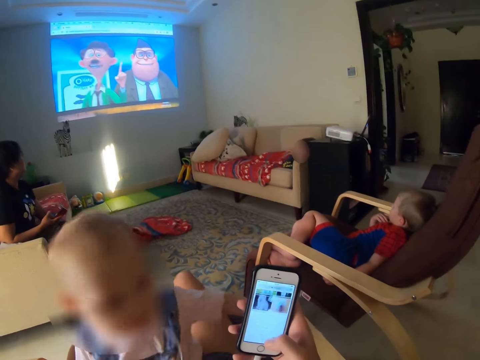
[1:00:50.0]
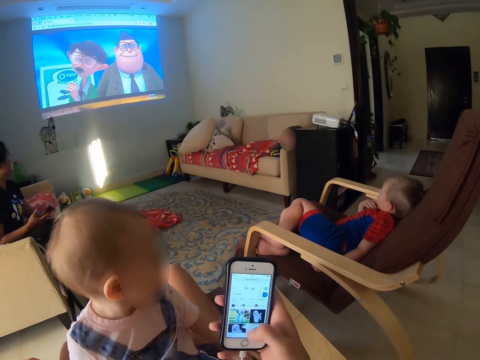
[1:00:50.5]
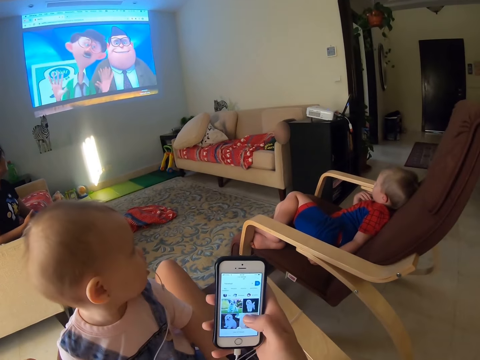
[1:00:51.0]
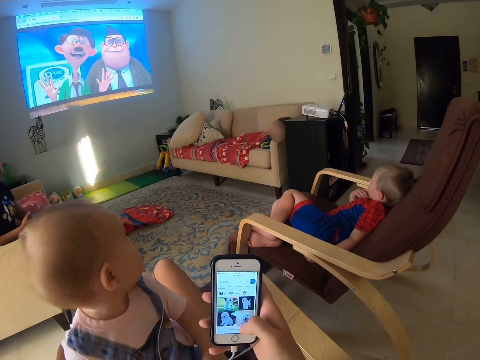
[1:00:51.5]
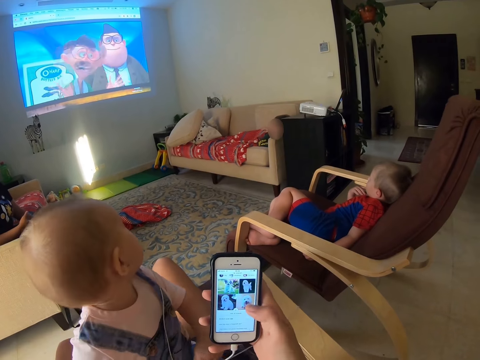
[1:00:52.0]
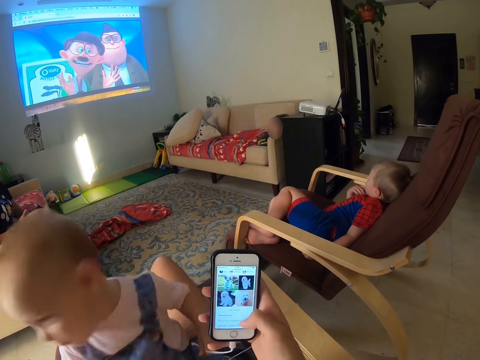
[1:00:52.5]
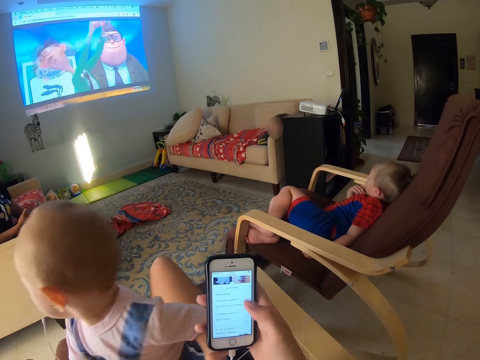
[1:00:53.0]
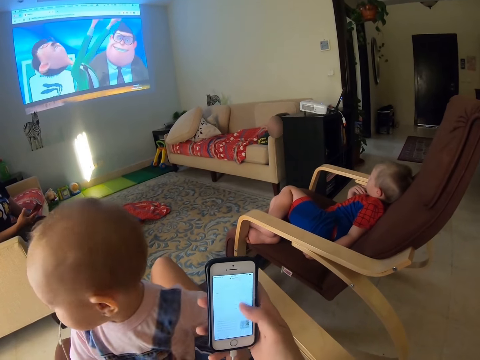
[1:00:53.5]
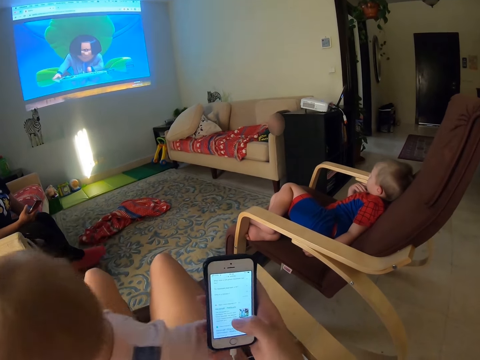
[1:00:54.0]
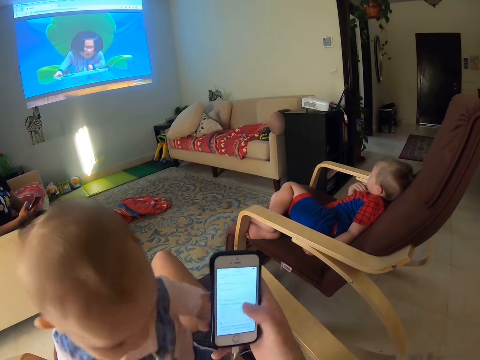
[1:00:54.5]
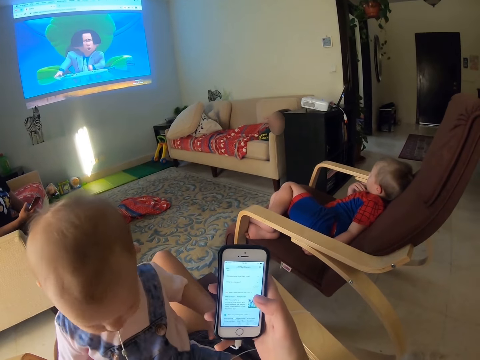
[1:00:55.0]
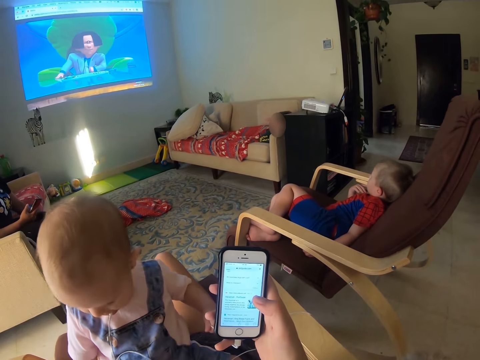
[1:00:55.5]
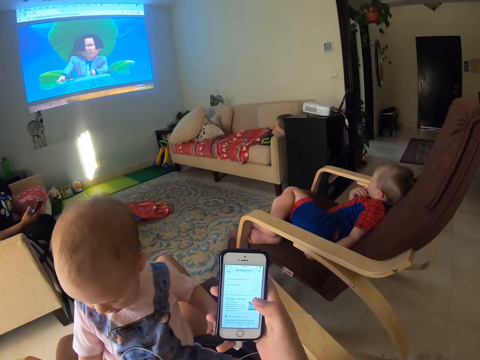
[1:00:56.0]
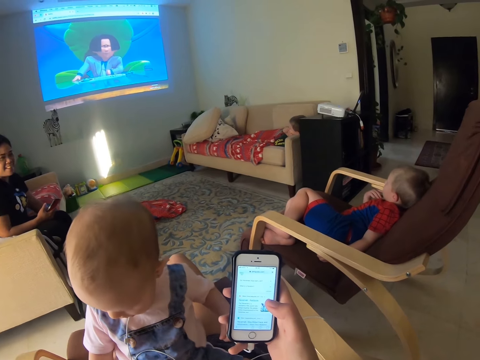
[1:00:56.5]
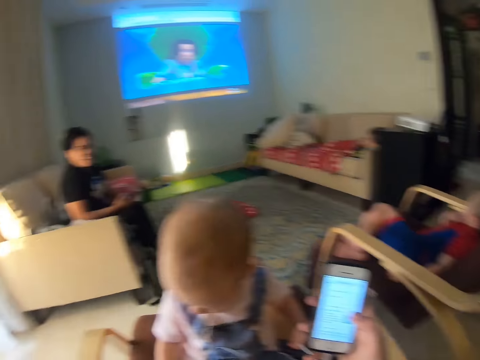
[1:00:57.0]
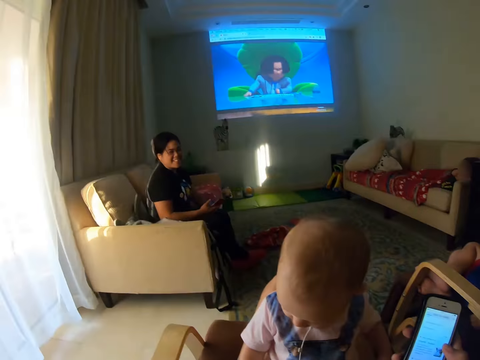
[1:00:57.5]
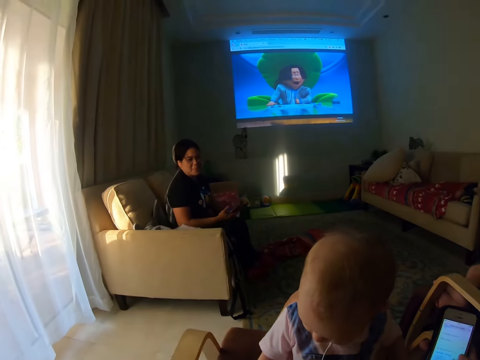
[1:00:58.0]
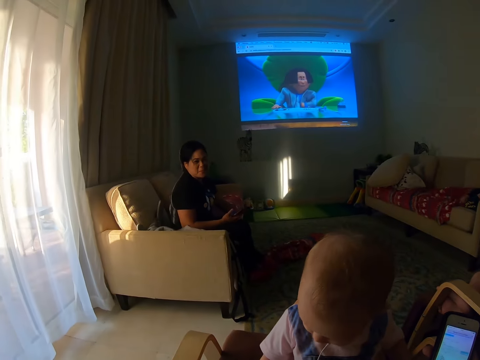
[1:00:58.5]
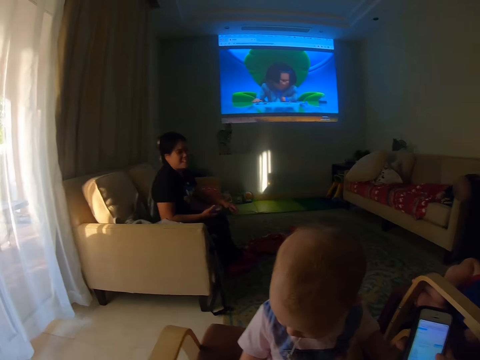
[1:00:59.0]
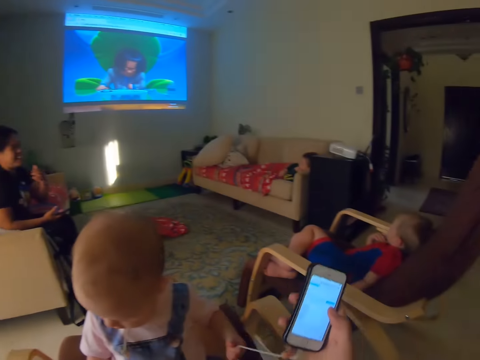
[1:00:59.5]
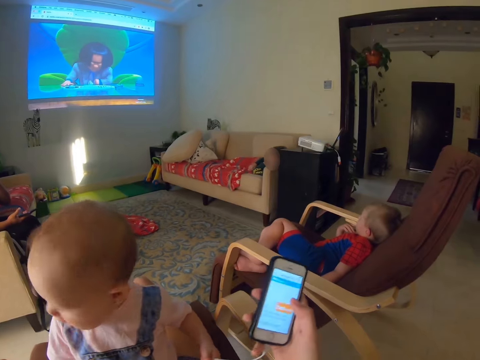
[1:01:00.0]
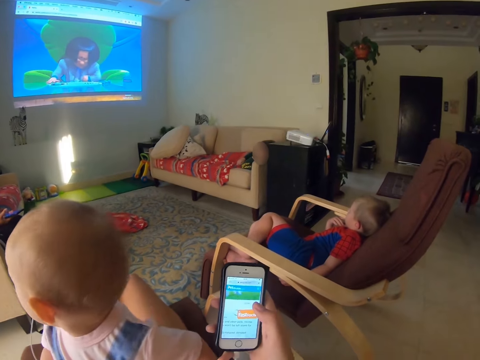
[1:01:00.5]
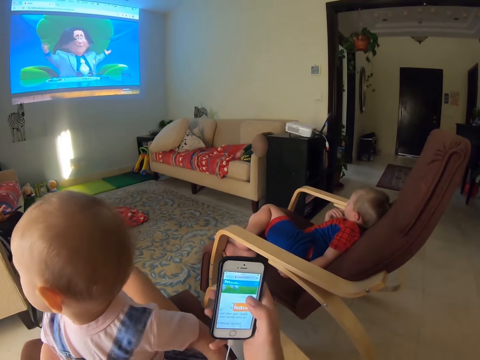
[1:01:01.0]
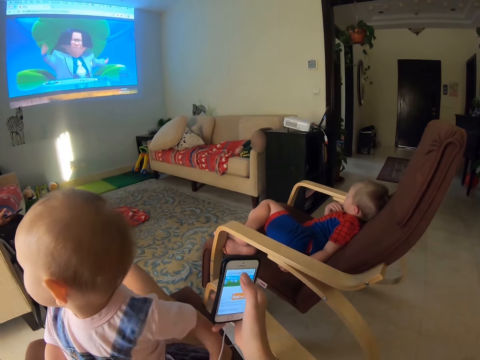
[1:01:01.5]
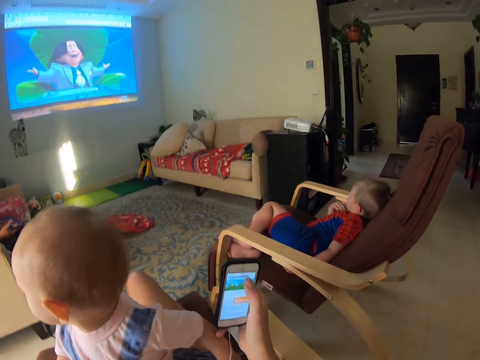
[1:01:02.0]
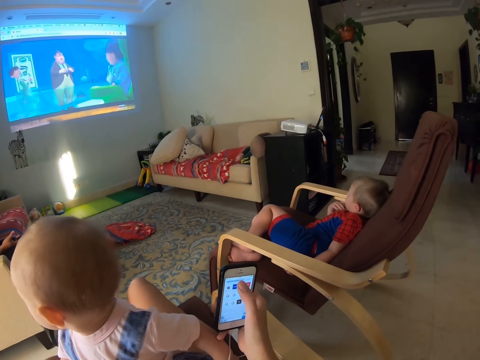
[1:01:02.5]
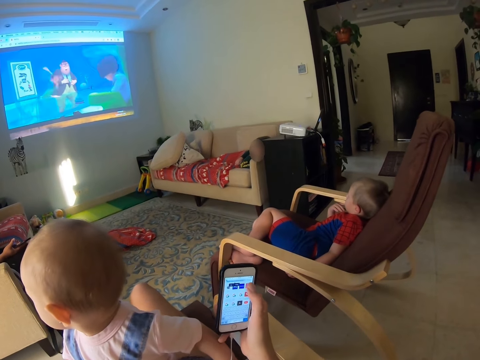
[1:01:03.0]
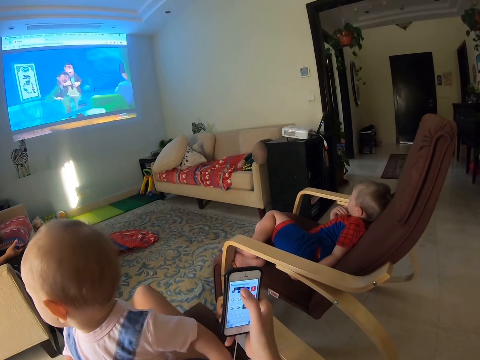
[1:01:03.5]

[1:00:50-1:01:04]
A lady moves a hand to the face. A baby watches a cartoon.

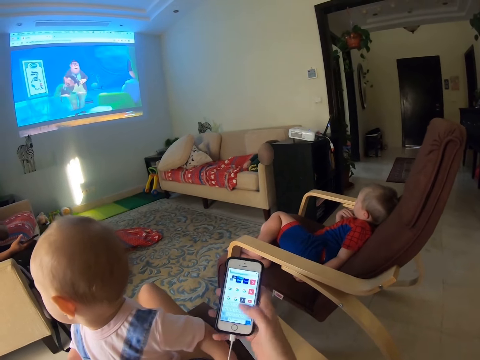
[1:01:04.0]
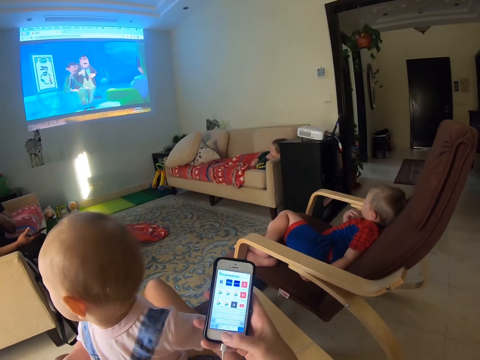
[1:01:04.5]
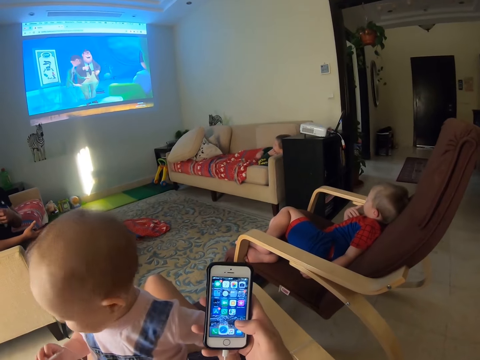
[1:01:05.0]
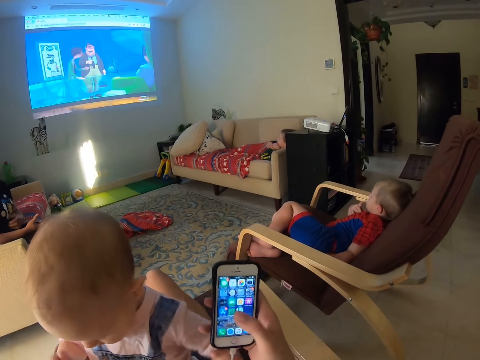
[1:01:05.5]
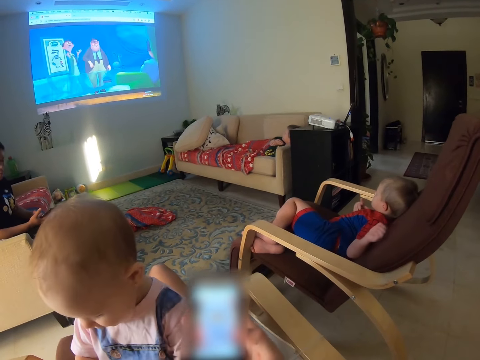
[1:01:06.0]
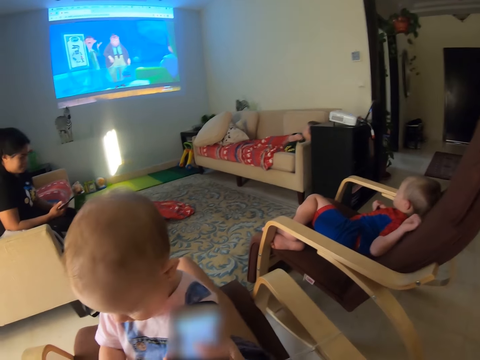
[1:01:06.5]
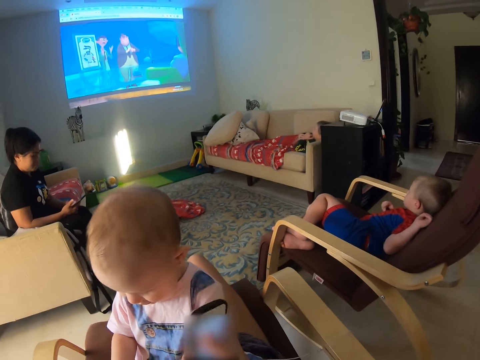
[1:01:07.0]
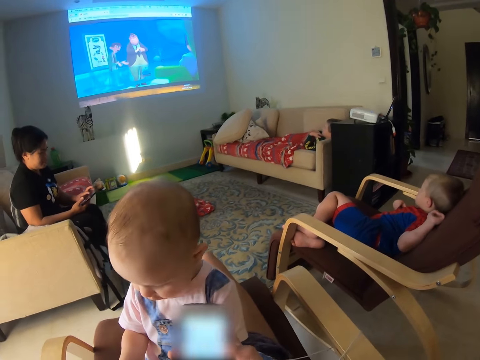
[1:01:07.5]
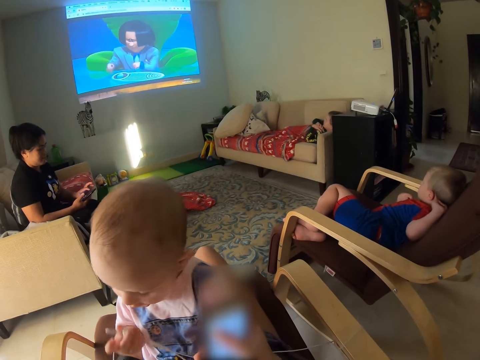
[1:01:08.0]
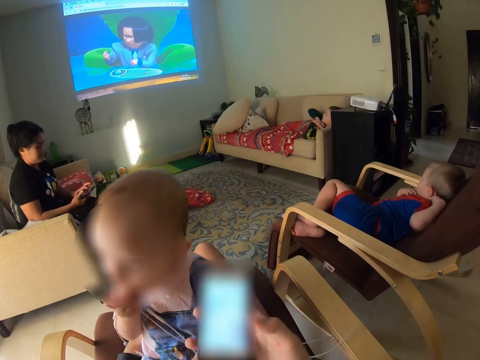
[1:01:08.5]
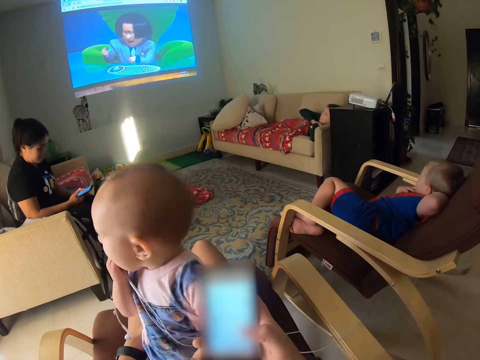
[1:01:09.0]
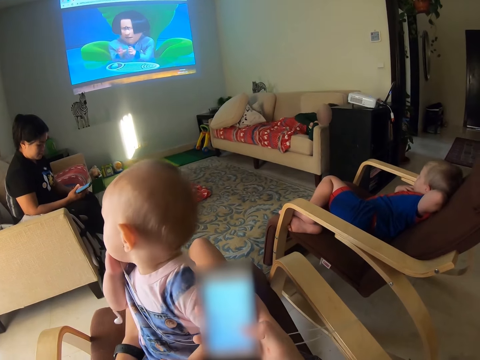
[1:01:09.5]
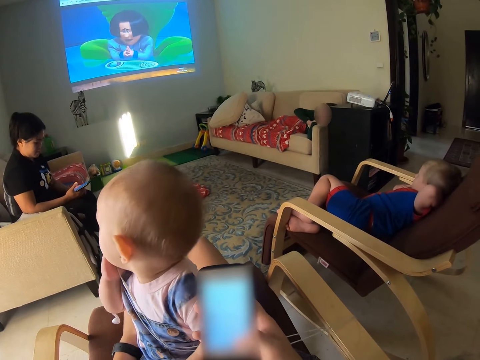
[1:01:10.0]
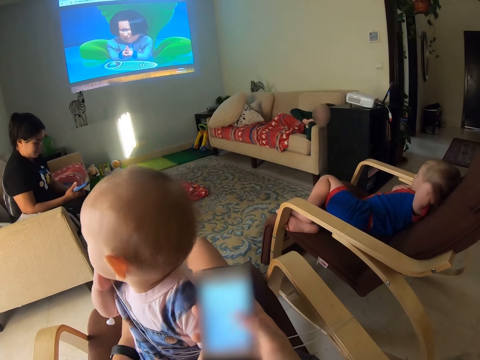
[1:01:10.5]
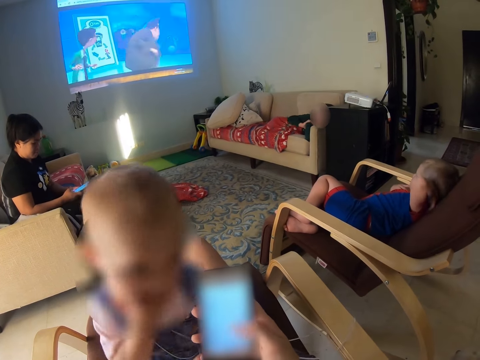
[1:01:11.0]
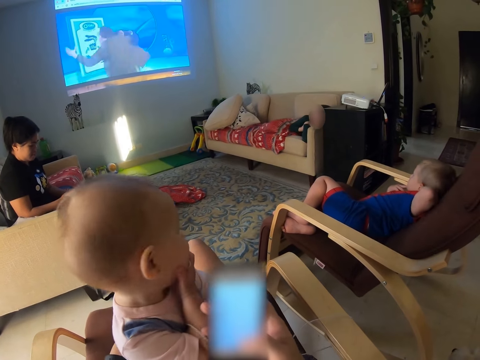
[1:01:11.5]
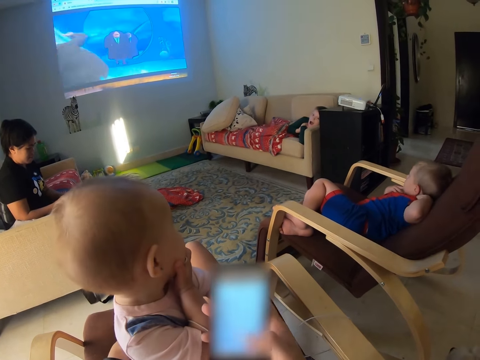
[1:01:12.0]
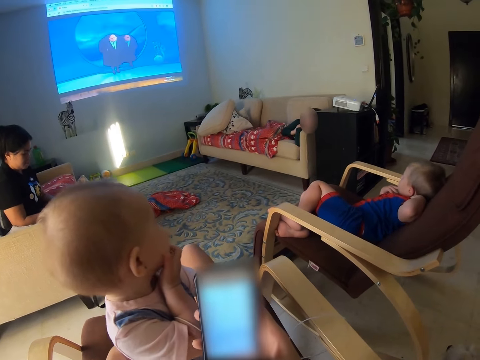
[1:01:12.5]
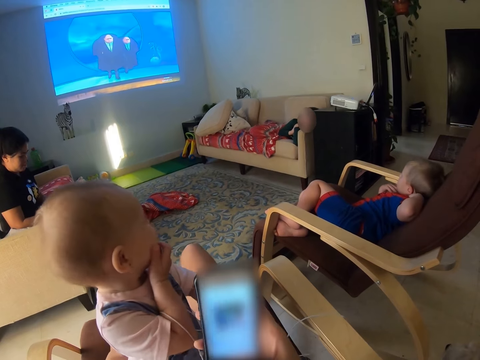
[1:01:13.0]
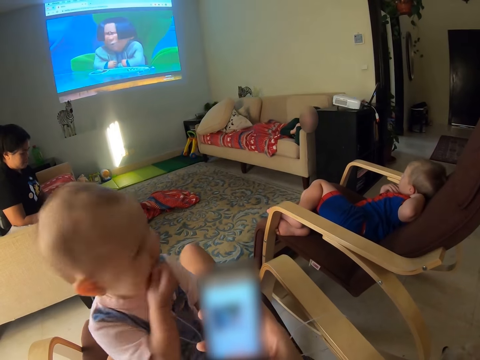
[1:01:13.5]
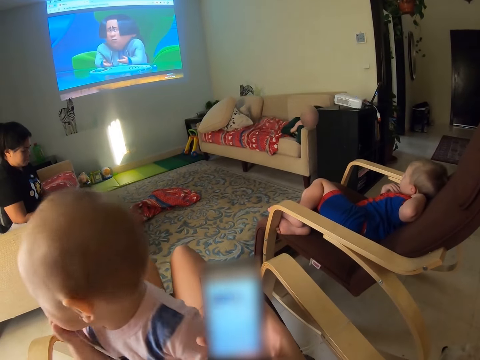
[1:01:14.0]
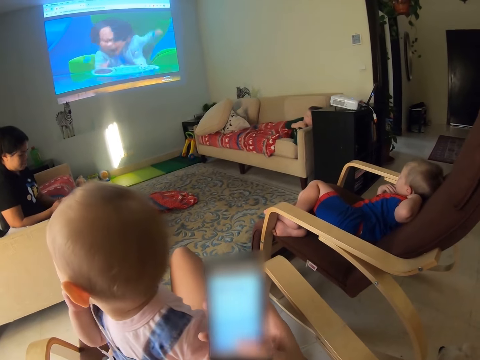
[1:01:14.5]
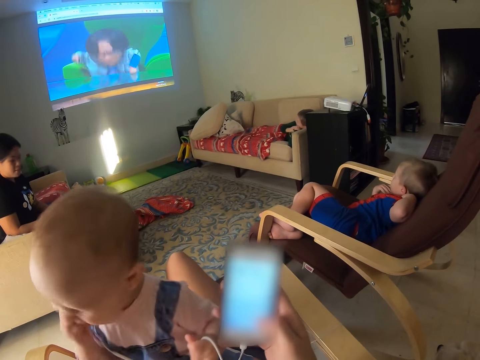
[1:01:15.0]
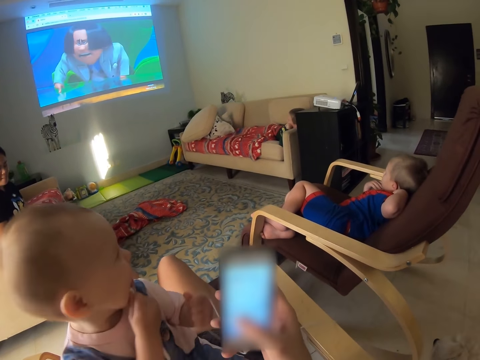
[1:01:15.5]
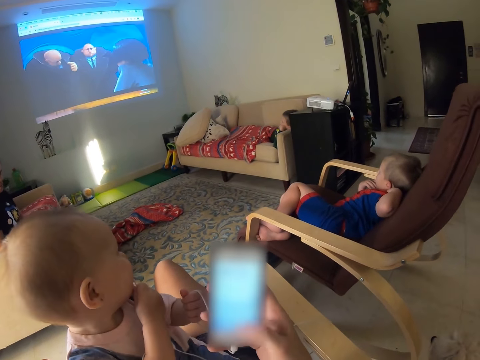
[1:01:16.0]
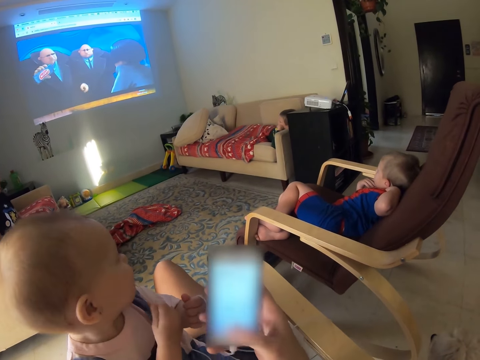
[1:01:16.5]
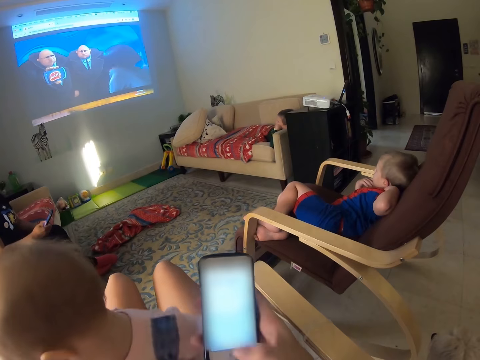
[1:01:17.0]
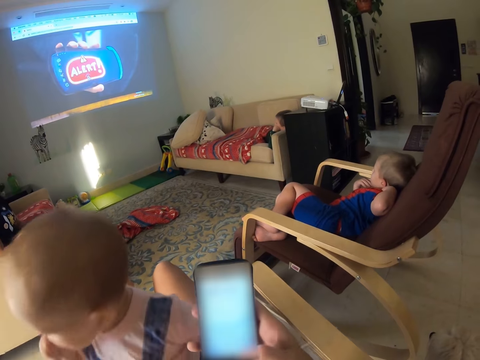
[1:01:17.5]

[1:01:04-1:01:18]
A baby turns the head. A lady operates the phone. A child moves a hand. A person talks to the baby. The baby turns the head. The baby turns the head again. The baby looks around. The baby turns the head again.
